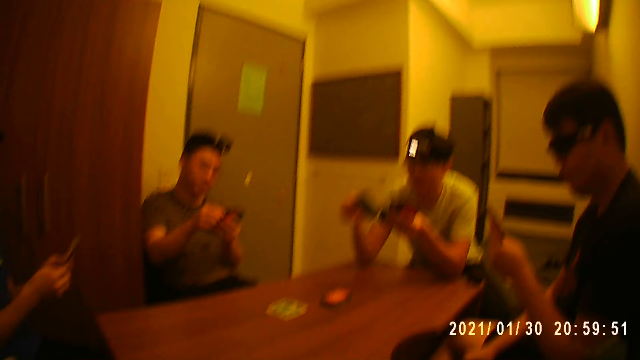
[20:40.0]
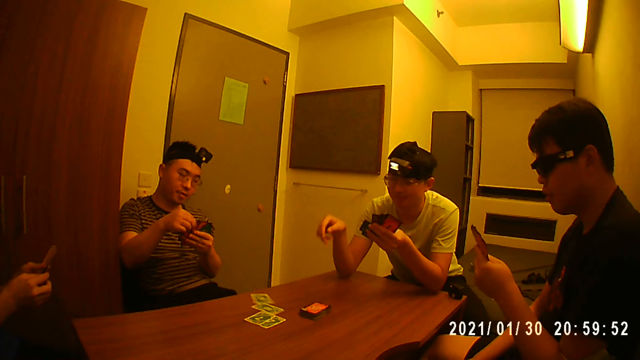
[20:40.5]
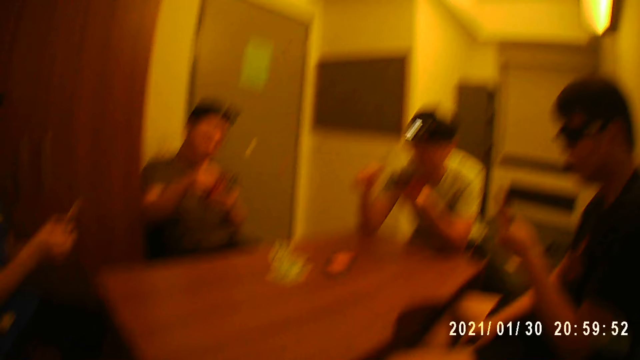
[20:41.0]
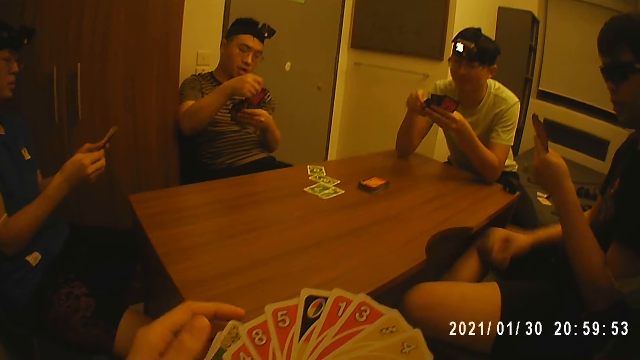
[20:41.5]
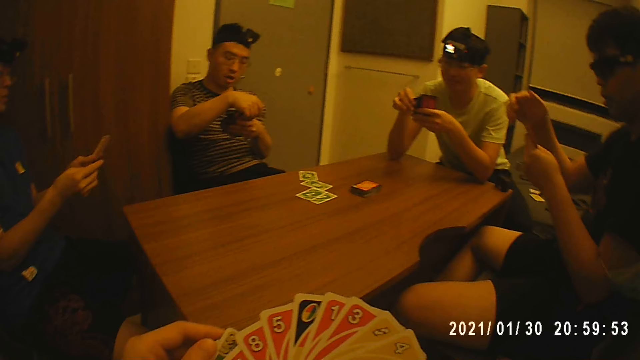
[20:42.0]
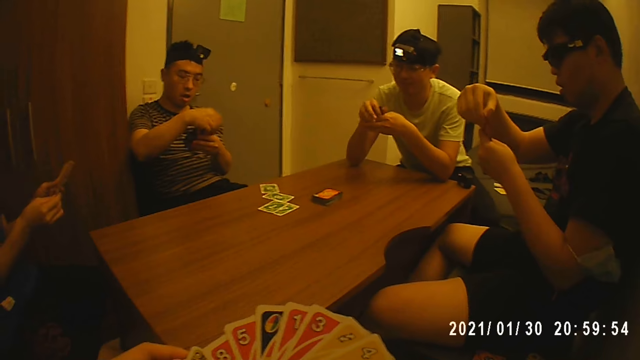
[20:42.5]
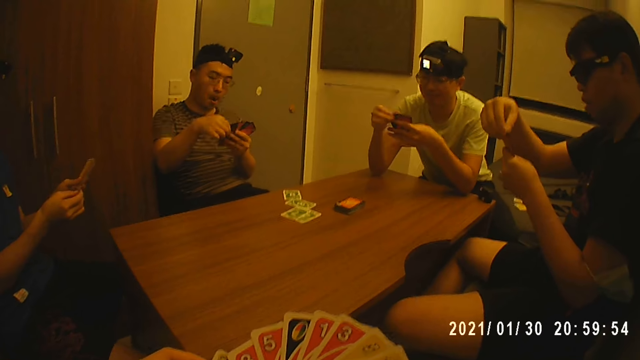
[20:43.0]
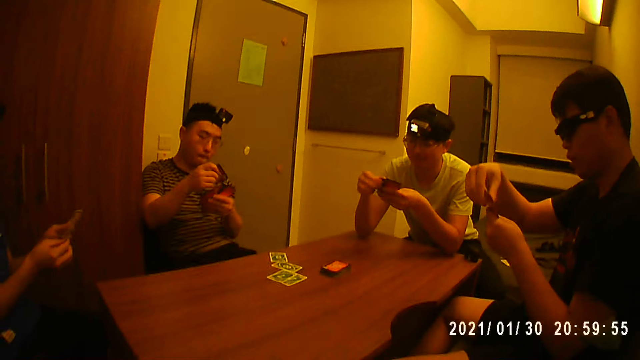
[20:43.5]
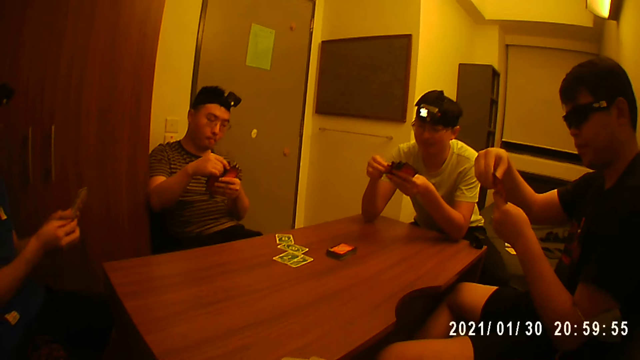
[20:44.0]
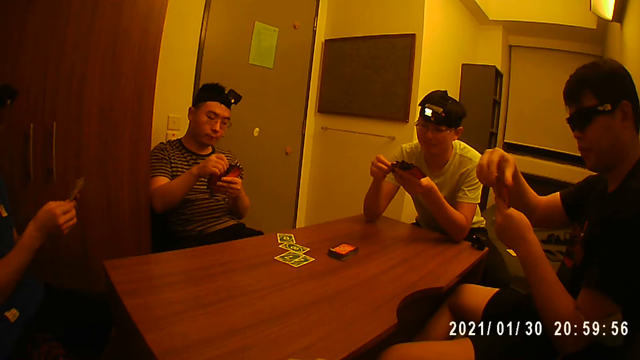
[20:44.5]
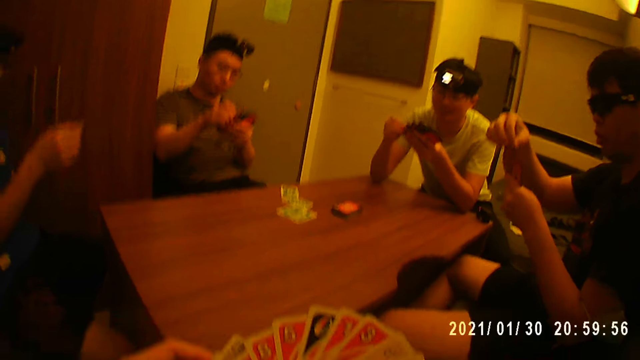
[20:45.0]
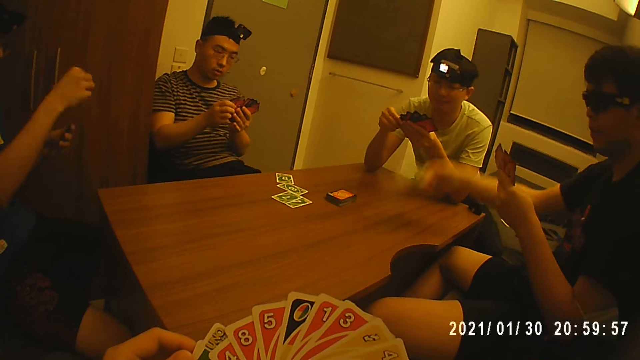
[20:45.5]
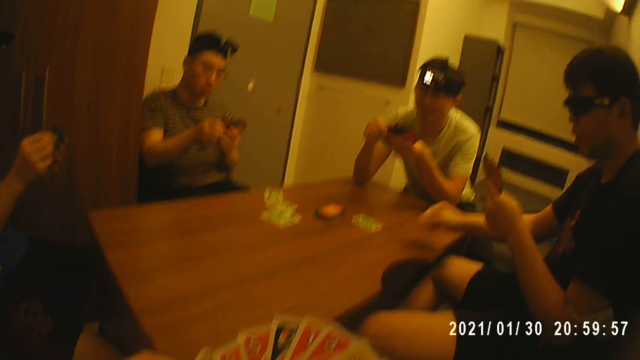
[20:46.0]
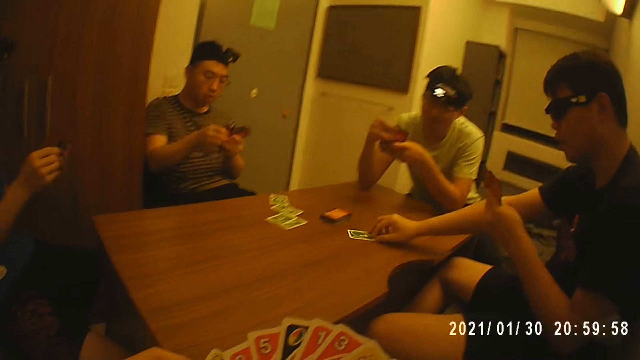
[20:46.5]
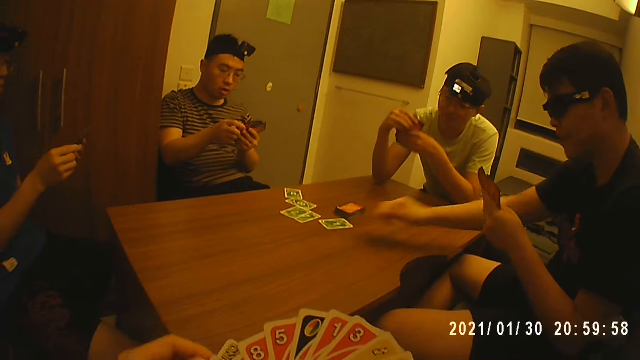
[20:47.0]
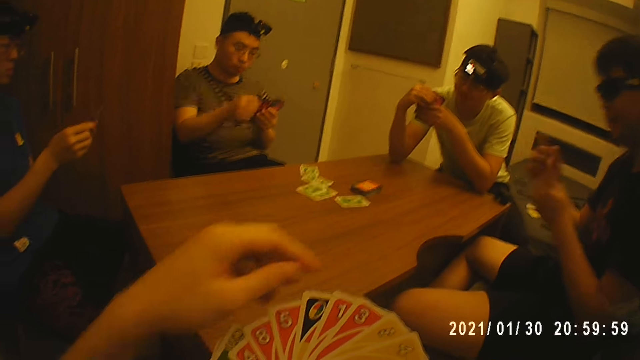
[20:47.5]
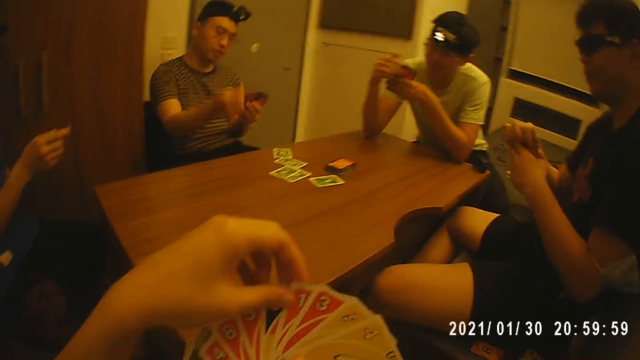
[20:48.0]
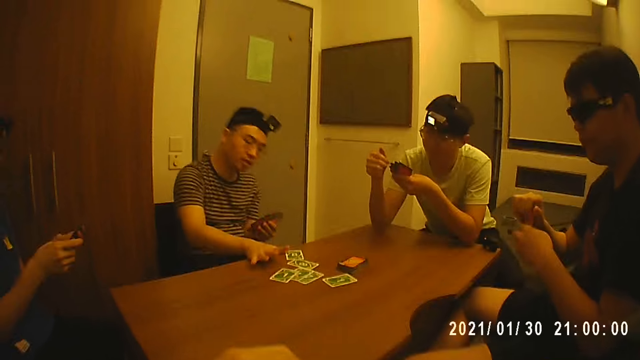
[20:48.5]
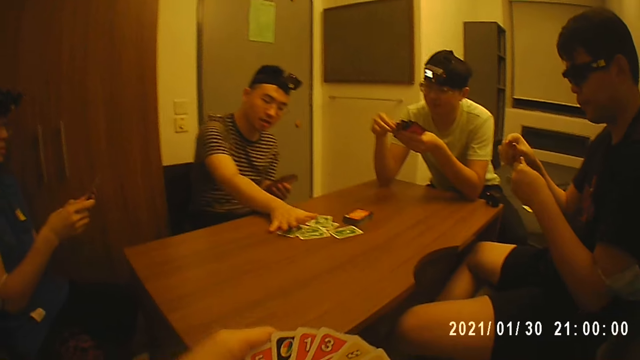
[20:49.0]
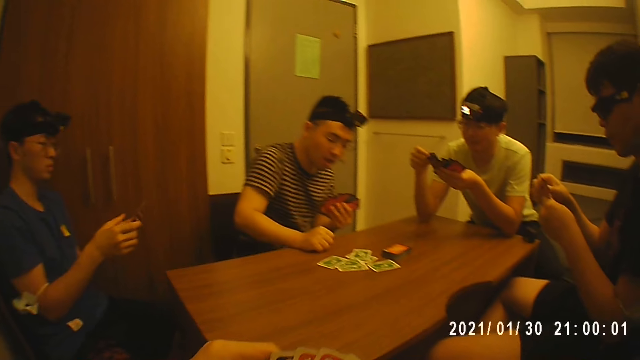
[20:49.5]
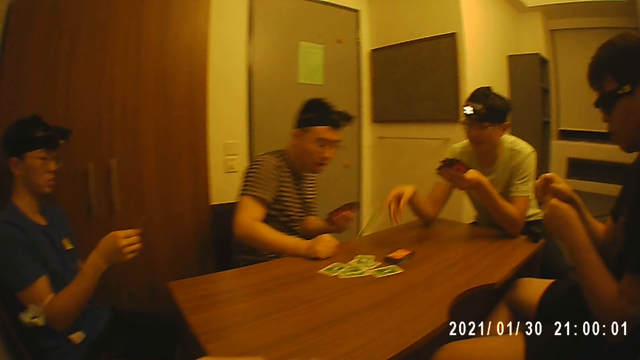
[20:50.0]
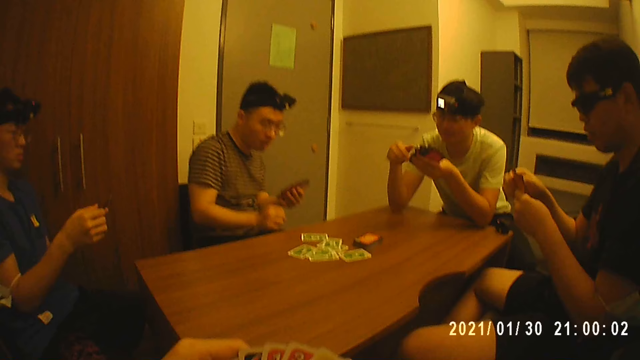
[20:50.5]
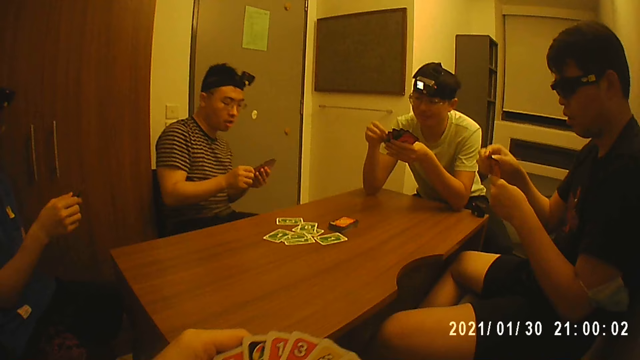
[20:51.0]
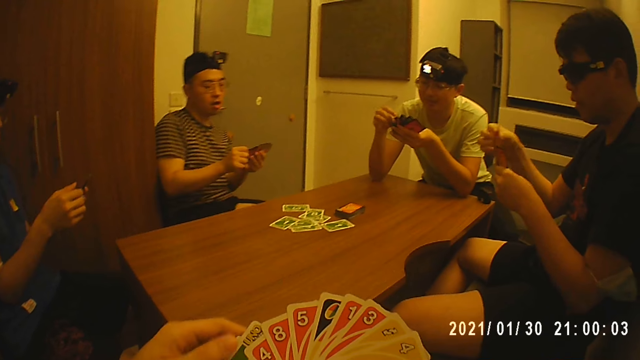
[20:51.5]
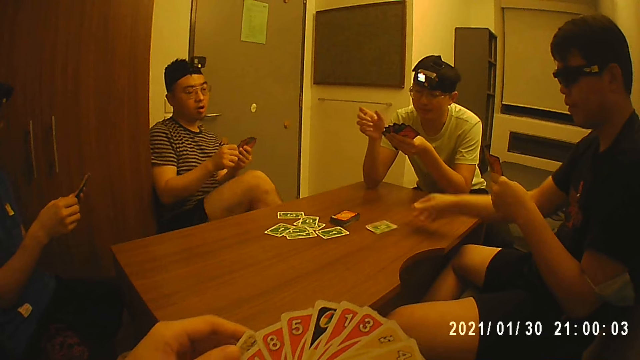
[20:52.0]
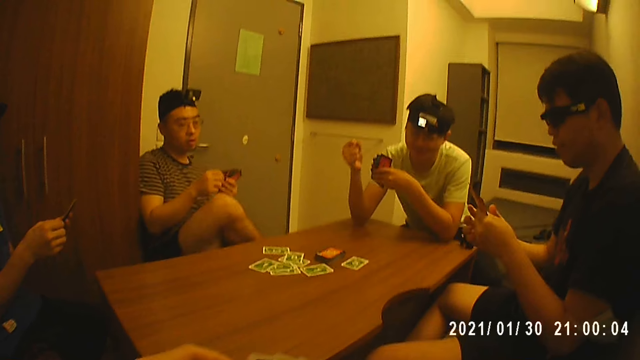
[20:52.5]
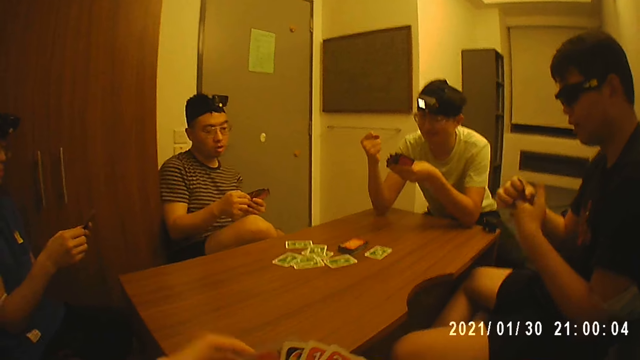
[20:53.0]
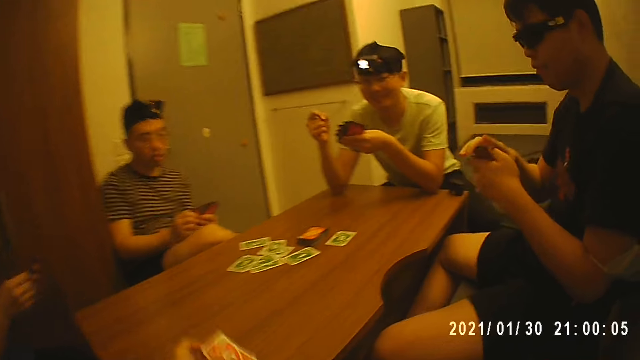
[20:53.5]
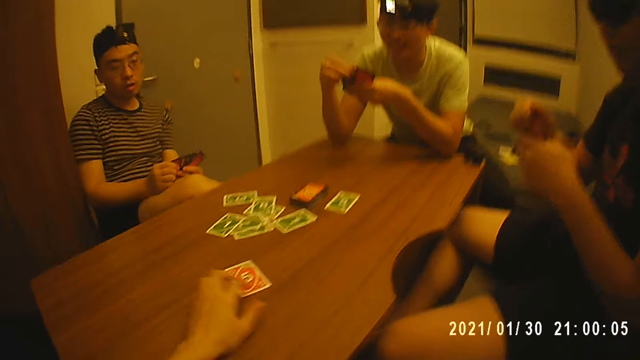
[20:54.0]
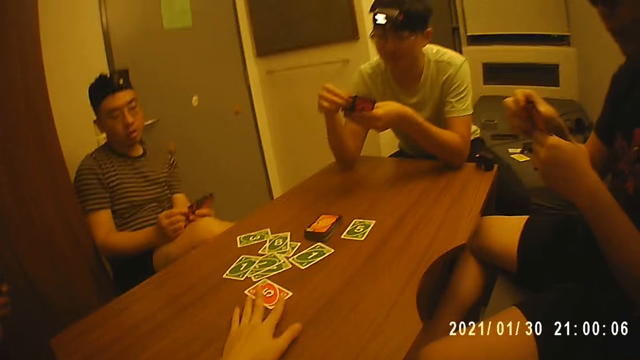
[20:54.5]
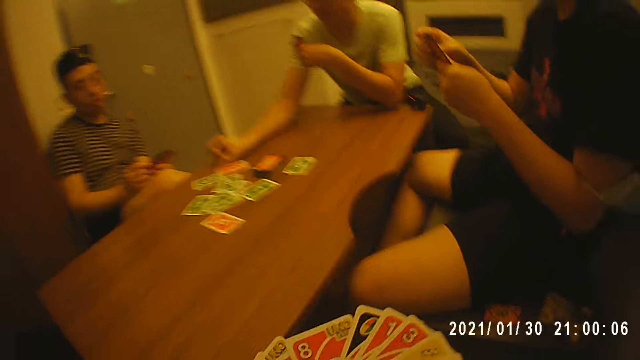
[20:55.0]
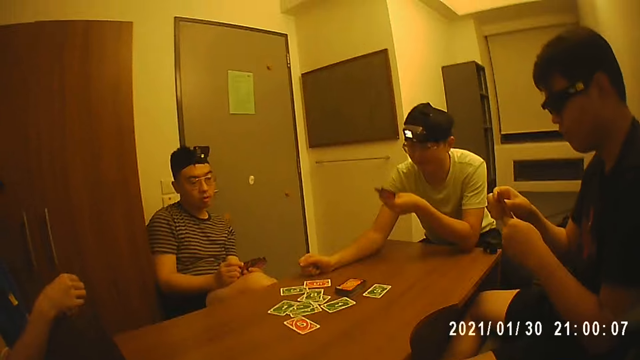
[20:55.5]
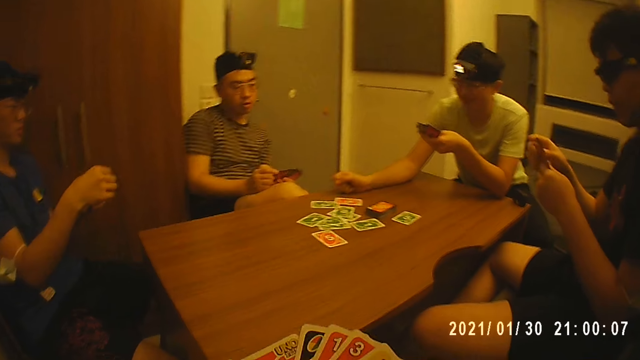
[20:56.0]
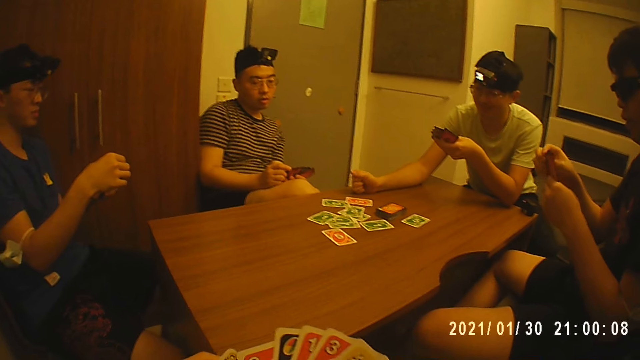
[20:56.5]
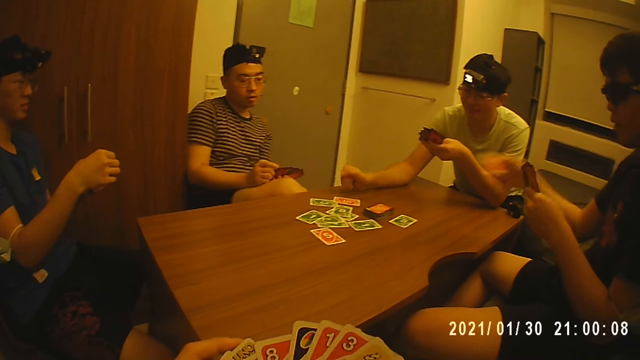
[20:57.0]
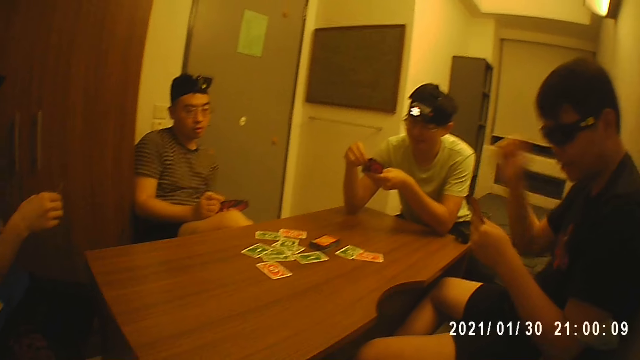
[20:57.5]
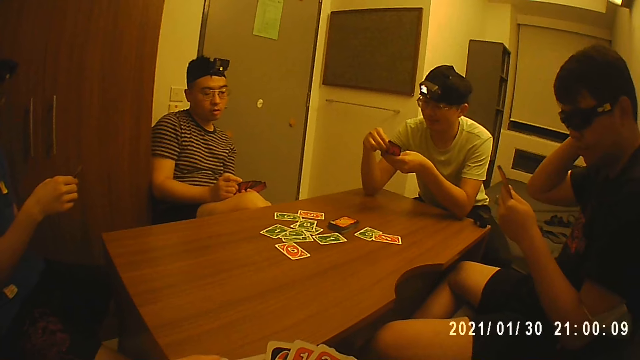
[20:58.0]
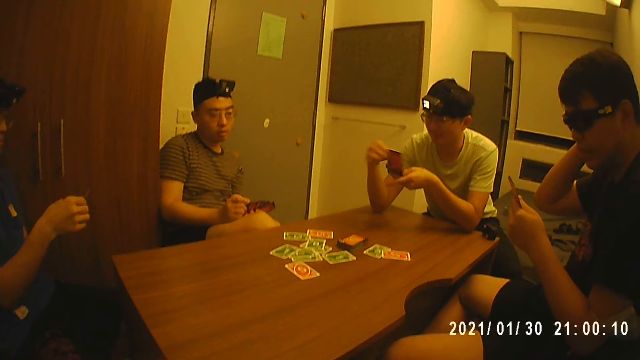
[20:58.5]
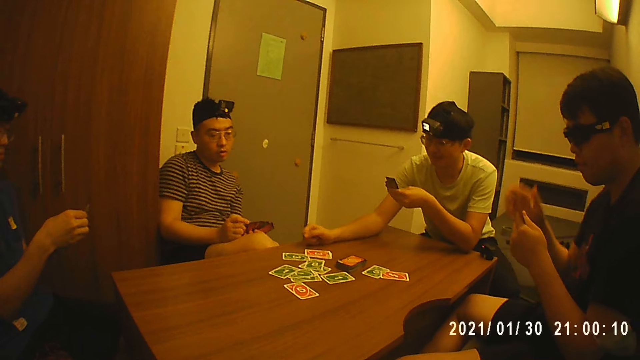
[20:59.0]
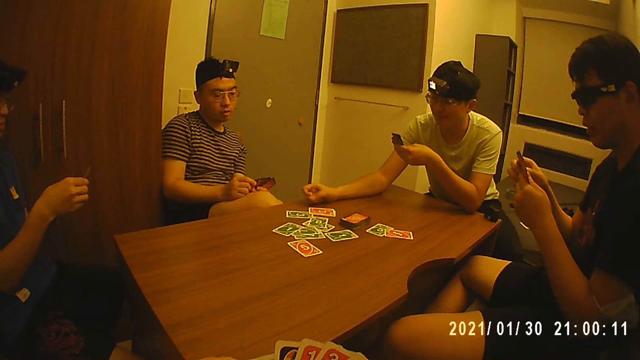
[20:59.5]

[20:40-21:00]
The camera wearer looks up. A man holds the cards with his left hand. He drops a card in his right hand on the table and holds the cards with both hands. The camera wearer holds the cards. Another man holds the cards with both hands. The first man holds the cards. The second man holds the cards with his left hand, drops a card in his right hand on the table, moves the card on the table with his right hand, and holds the cards with both hands. The camera wearer holds the cards with the left hand. A third man holds the cards with his left hand, drops a card in his right hand on the table, moves the cards on the table with his right hand, and holds the cards on the table. The first man holds the cards with his left hand, drops a card in his right hand on the table, and holds the cards with both hands. The third man holds the cards with both hands. The camera wearer holds the cards. The second man holds the cards with his left hand and drops a card in his right hand on the table. The first man holds the cards with his left hand. The second man holds the cards with both hands. The camera wearer drops a card in his left hand on the table. The first man holds the cards with both hands. The camera wearer moves the card on the table with his left hand. The first man holds the cards with his left hand and drops a card in his right hand on the table. The camera wearer holds the cards. The second man holds the cards with his left hand and drops a card in his right hand on the table. The first man holds the cards with both hands. The second man touches his back with his right hand. He itches the head. The first man holds the cards with his left hand and drops a card in his right hand on the table. The second man holds the cards with both hands.
